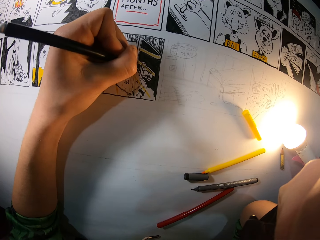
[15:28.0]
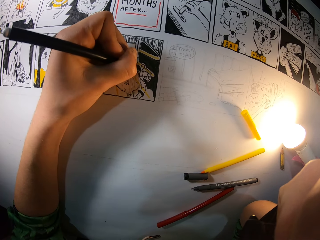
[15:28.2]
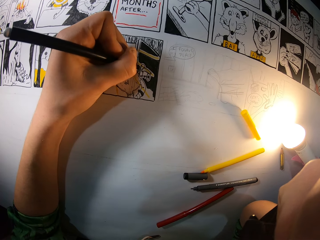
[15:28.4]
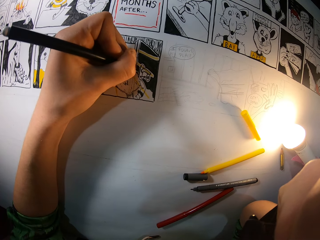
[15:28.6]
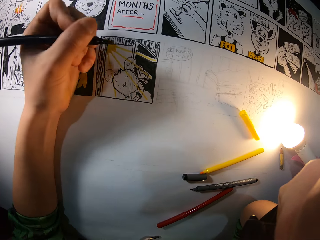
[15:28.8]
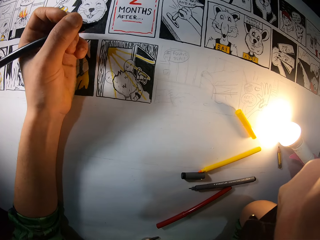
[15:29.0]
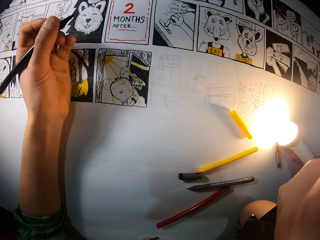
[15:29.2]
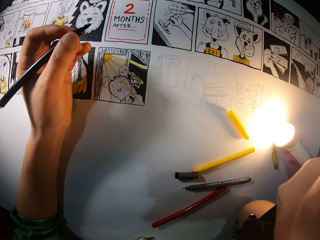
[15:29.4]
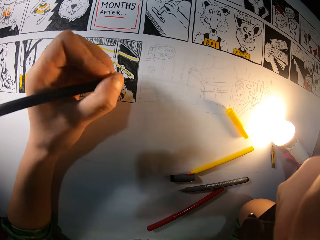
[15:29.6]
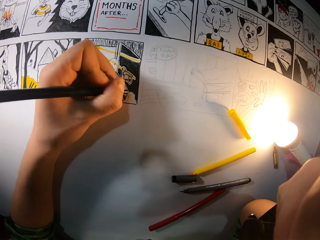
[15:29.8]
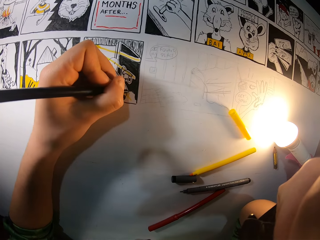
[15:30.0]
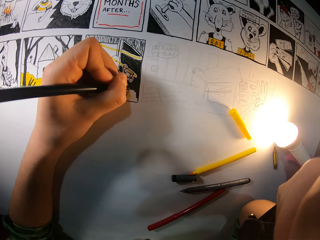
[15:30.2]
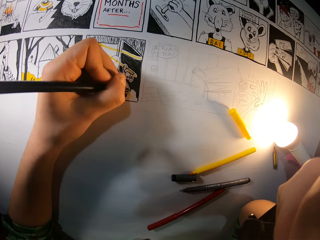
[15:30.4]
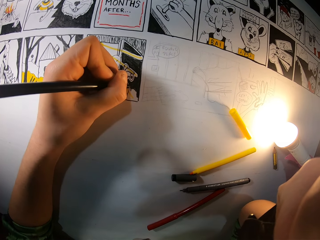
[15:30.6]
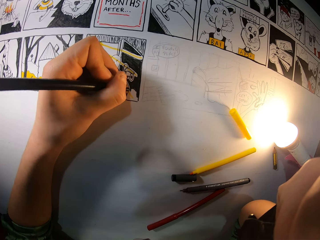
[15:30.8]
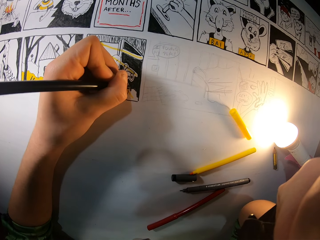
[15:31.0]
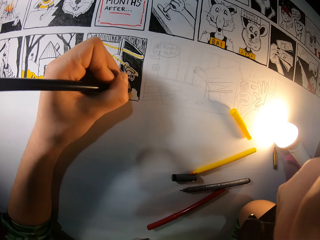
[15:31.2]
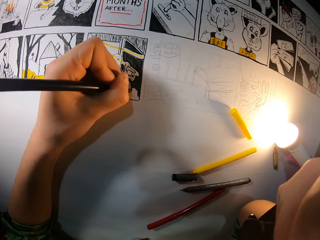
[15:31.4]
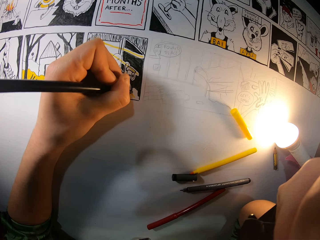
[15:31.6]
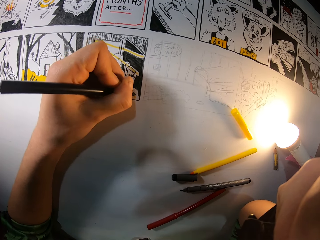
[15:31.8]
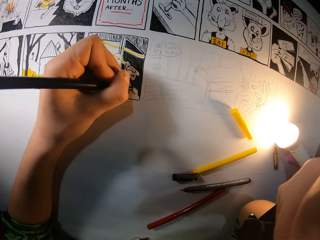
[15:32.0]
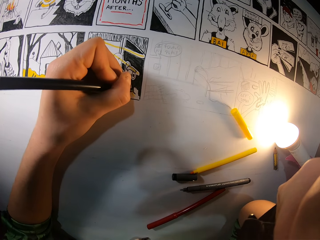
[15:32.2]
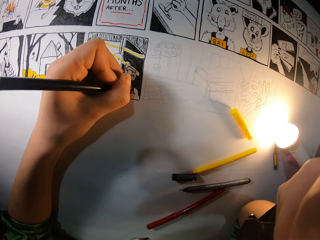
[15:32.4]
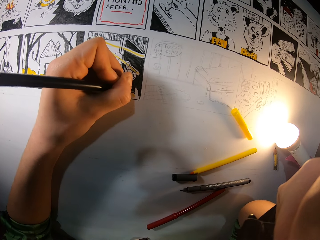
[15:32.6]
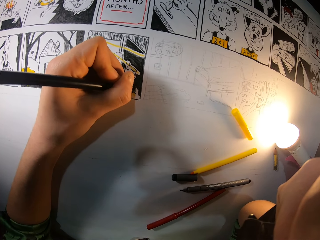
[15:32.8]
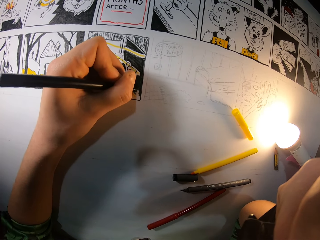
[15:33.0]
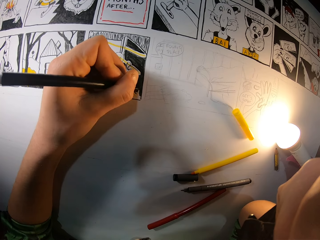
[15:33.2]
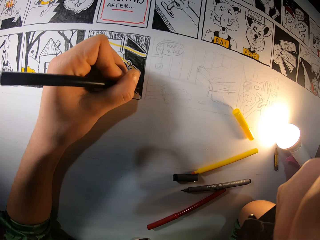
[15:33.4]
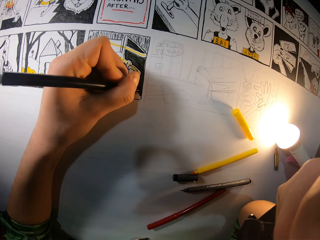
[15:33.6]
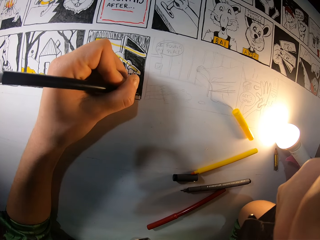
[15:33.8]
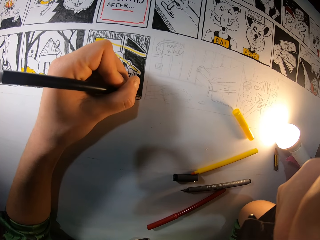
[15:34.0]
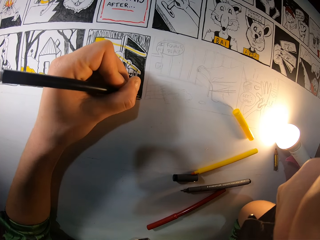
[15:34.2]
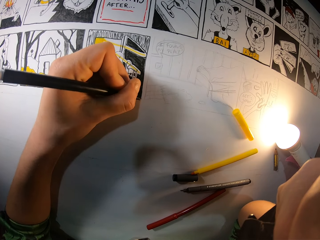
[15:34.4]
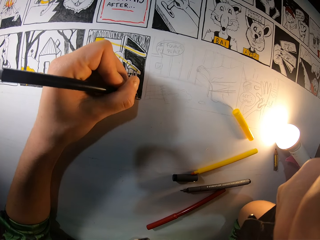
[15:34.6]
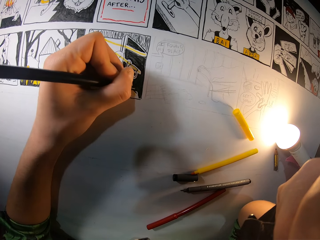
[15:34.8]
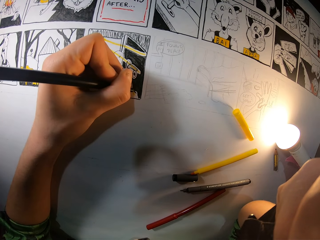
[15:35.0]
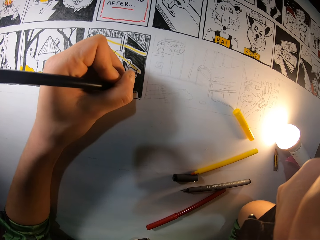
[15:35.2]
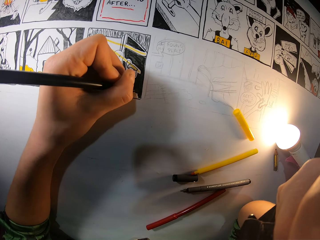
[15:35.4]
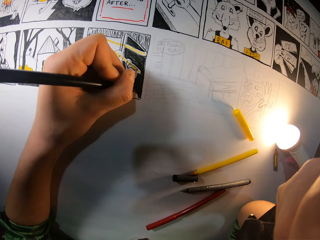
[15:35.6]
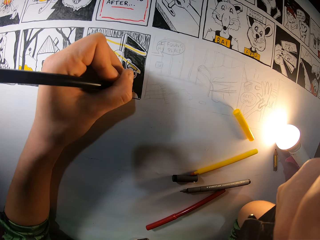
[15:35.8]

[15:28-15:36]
The camera wearer moves the hand from the drawing. They paint the drawing.

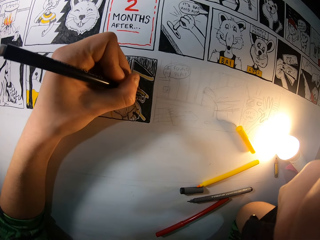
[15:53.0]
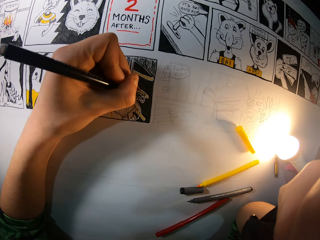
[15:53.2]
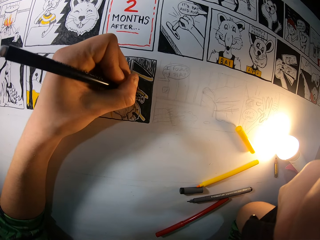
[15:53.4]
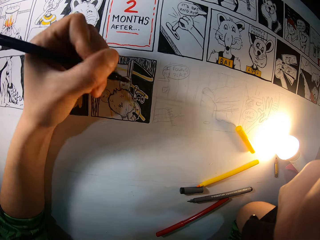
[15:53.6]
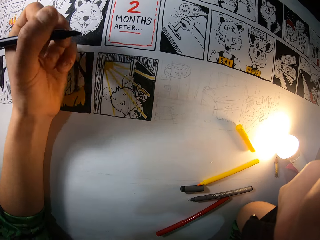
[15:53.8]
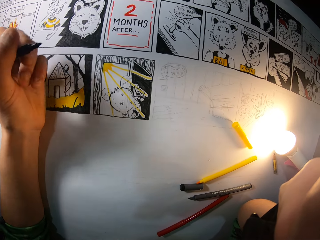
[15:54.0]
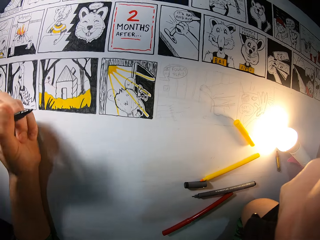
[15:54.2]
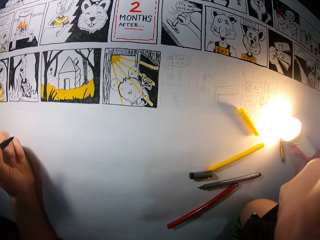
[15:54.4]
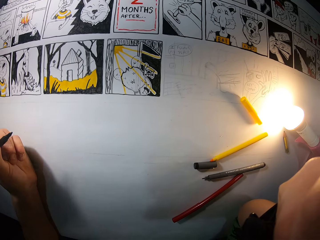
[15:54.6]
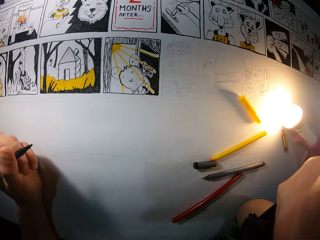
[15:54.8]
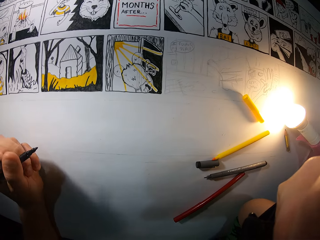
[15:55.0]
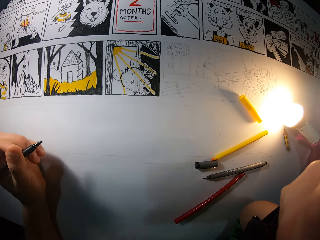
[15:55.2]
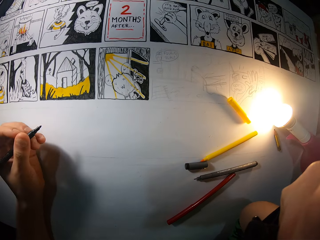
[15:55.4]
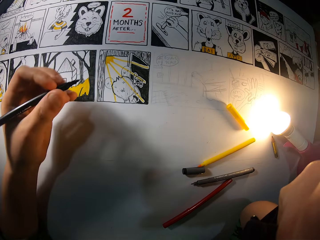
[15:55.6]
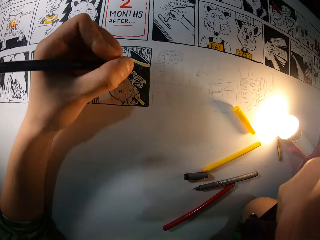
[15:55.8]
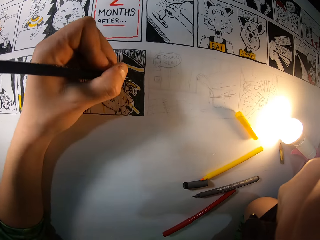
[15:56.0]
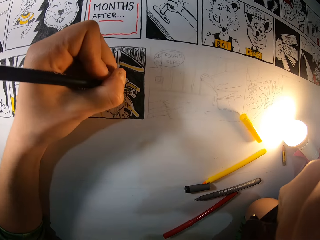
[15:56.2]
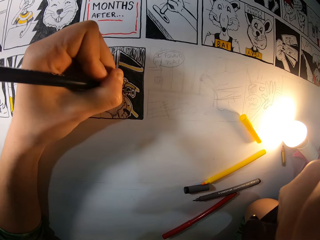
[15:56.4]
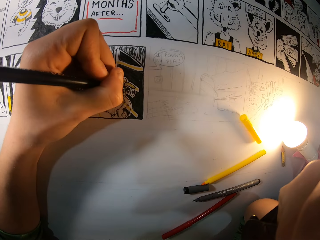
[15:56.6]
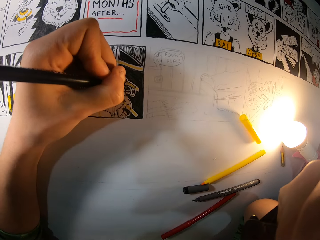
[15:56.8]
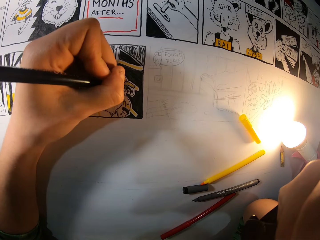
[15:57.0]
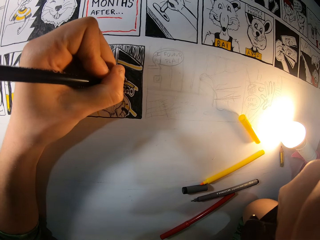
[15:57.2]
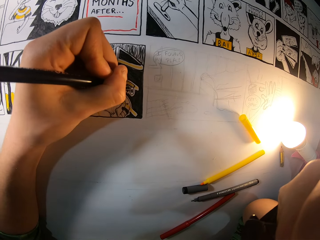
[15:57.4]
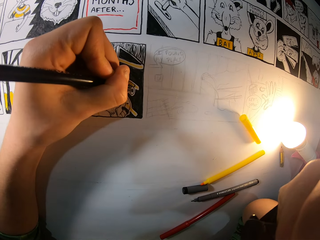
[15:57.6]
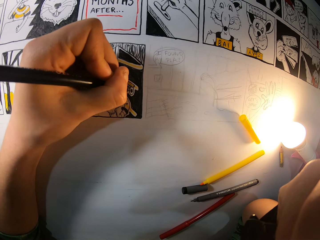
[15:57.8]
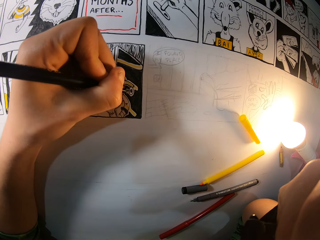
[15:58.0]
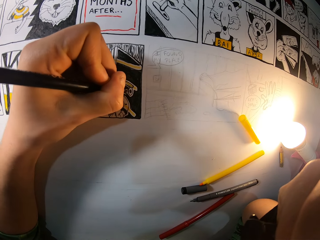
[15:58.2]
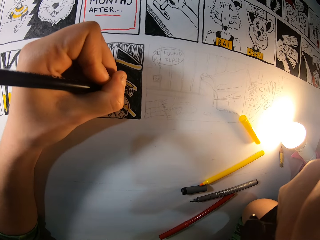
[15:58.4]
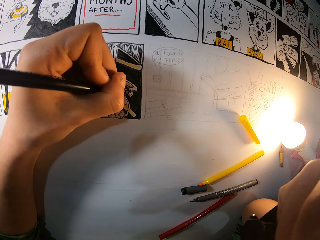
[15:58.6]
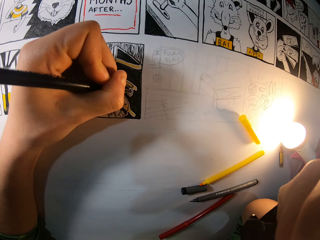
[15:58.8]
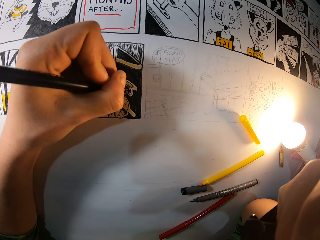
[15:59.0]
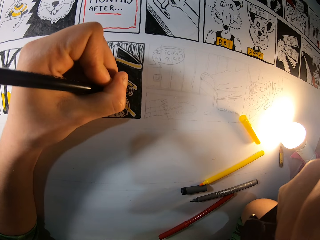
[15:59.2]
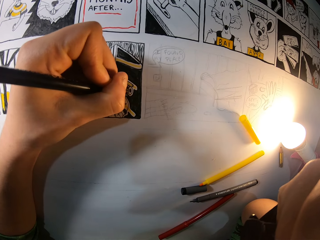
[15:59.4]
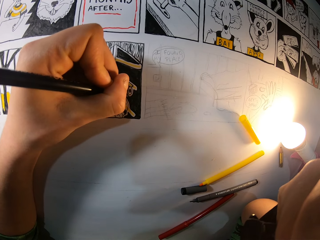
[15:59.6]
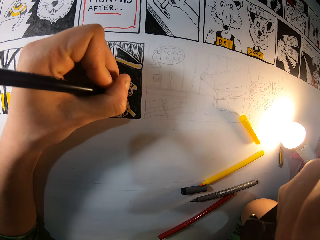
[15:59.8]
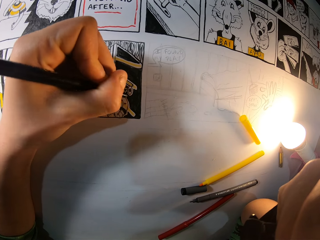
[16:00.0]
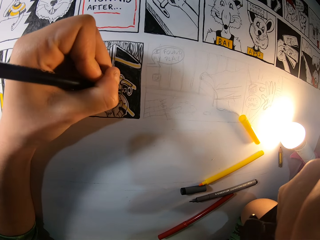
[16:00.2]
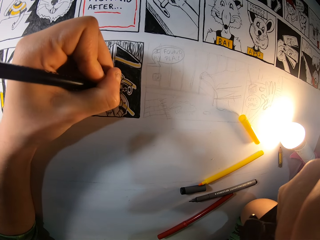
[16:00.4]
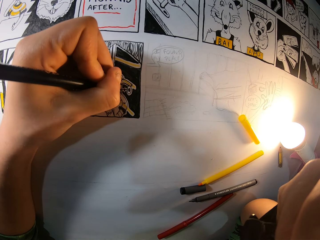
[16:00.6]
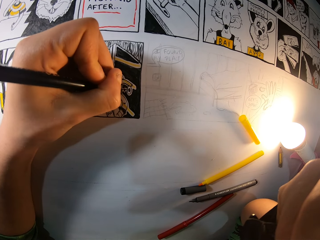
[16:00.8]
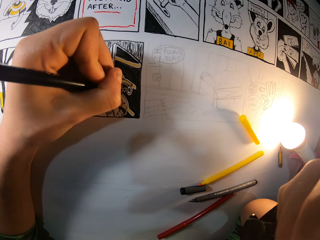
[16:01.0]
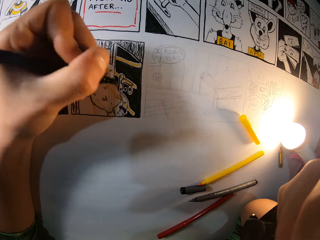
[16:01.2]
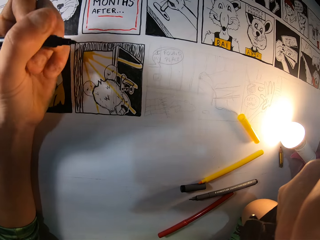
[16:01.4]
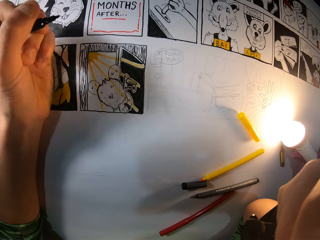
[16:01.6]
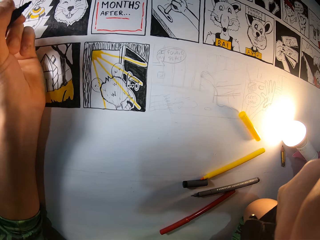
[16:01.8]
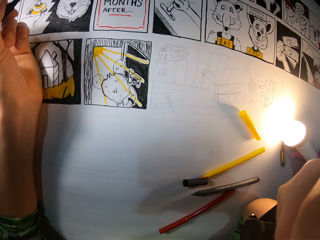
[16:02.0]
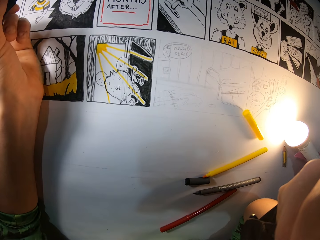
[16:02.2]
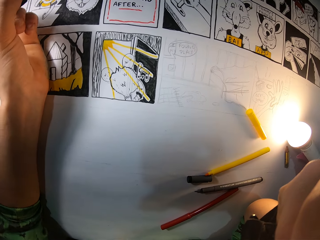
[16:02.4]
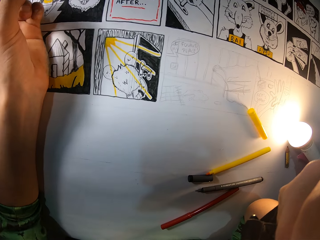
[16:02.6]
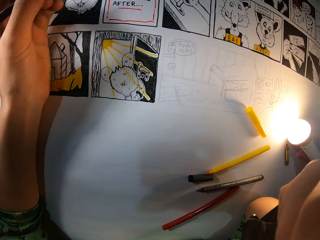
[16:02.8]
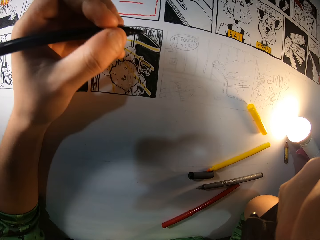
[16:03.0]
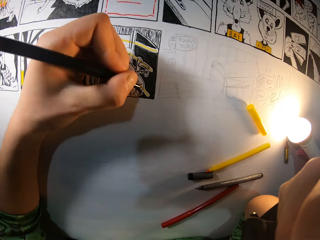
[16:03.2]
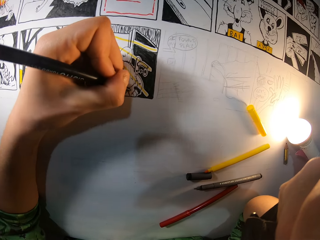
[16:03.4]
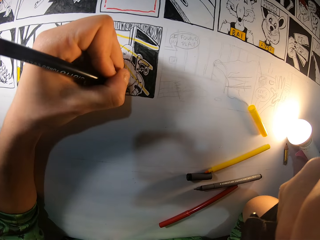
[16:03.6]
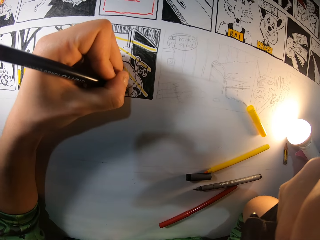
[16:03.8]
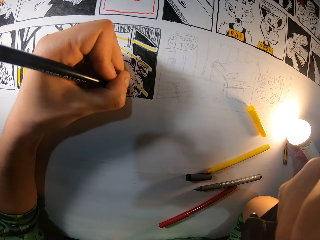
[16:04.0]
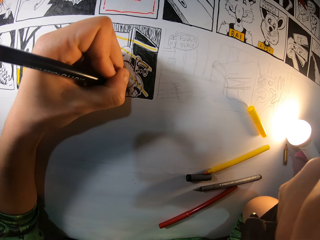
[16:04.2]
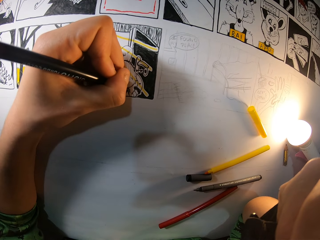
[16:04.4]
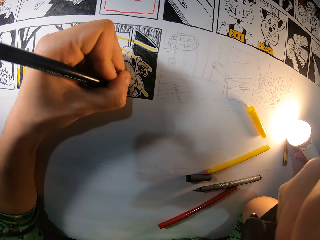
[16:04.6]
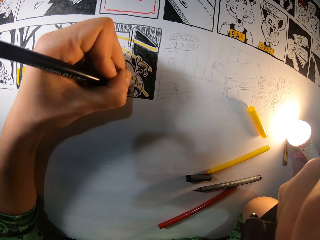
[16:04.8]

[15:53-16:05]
The camera wearer moves the hand from the drawing. They paint the drawings. They hold the drawing pen. They paint the drawing.

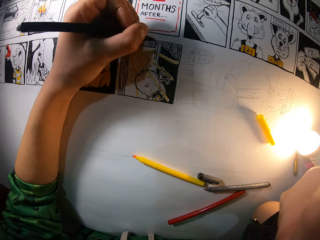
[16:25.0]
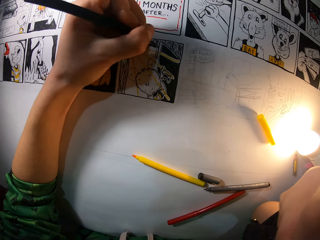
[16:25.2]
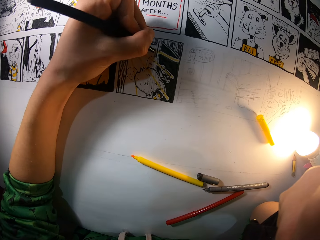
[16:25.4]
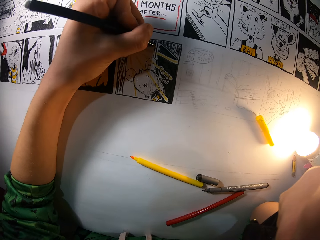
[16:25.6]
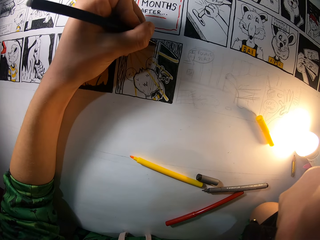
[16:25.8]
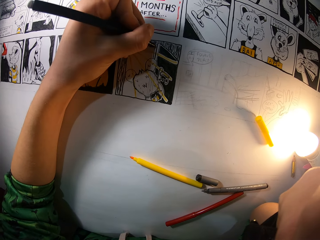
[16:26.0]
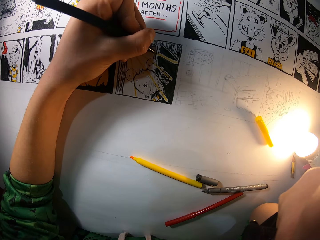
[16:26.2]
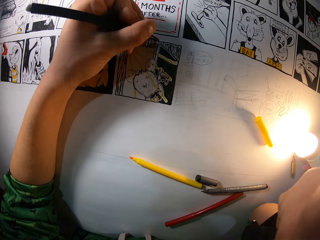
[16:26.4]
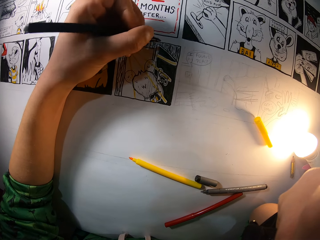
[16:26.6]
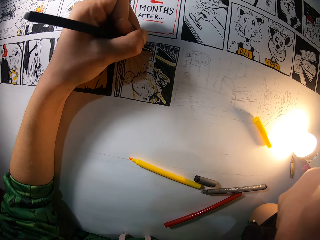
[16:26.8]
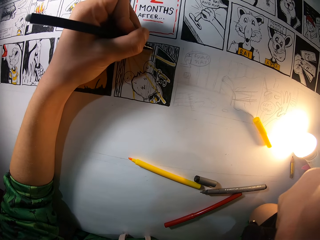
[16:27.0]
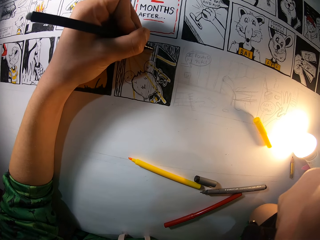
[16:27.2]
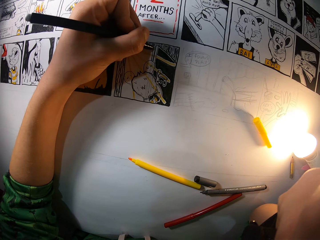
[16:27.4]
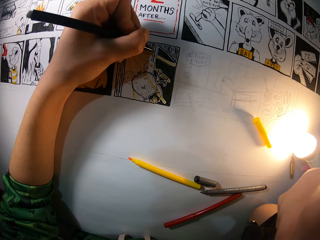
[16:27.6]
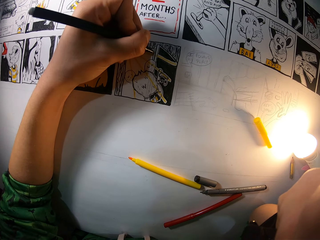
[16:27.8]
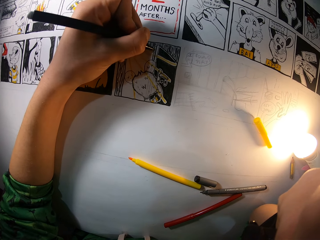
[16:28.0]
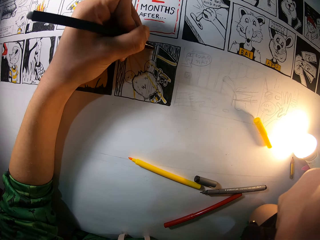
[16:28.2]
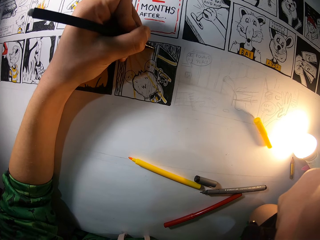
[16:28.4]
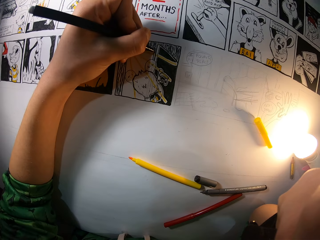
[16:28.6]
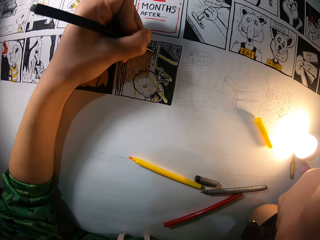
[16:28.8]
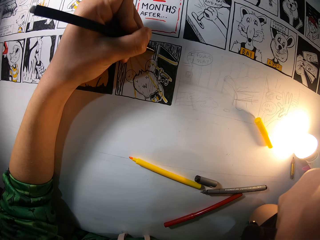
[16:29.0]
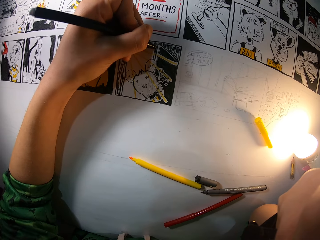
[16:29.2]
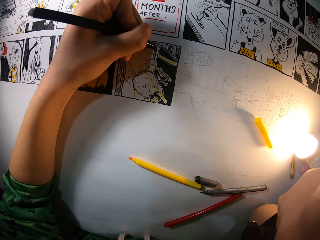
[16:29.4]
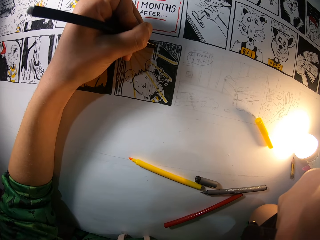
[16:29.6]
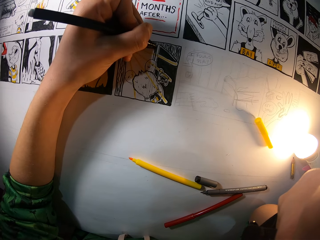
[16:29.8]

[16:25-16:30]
The camera wearer paints the drawing.
